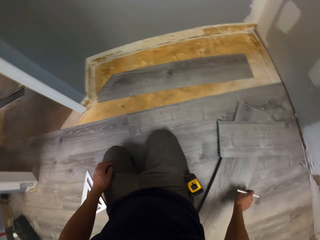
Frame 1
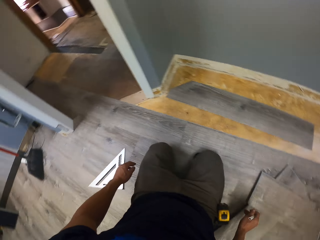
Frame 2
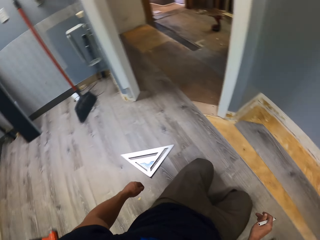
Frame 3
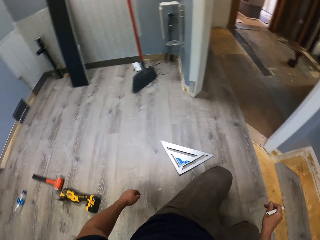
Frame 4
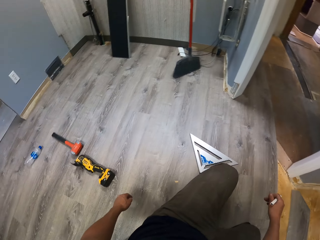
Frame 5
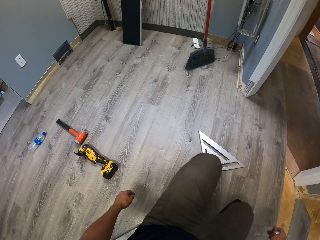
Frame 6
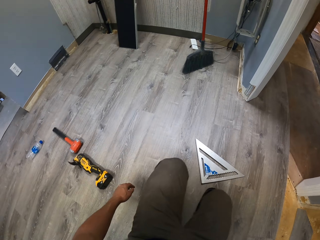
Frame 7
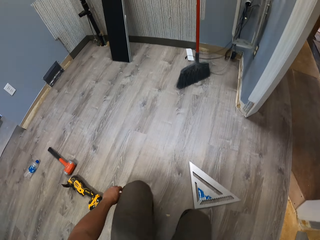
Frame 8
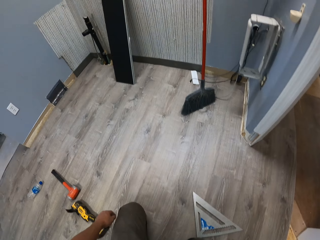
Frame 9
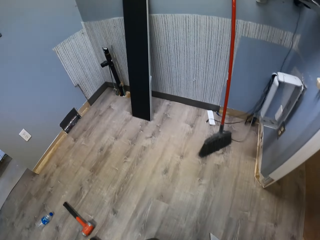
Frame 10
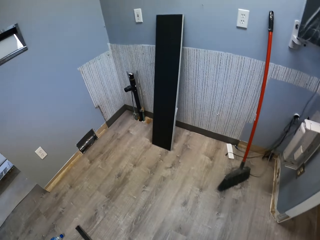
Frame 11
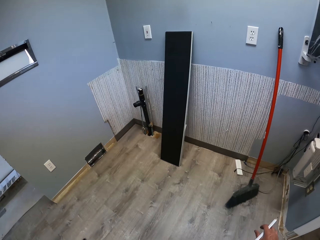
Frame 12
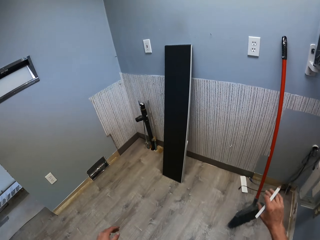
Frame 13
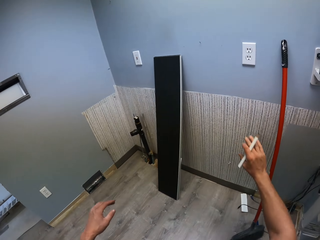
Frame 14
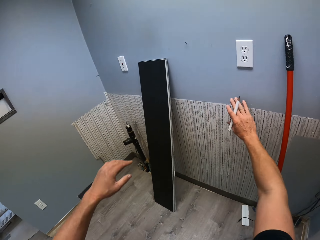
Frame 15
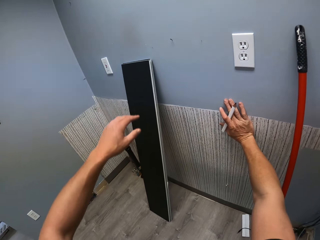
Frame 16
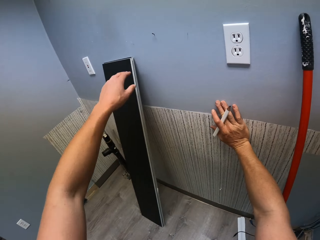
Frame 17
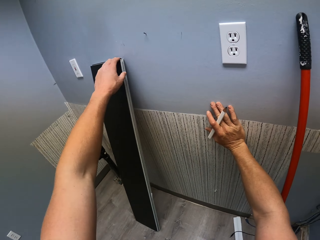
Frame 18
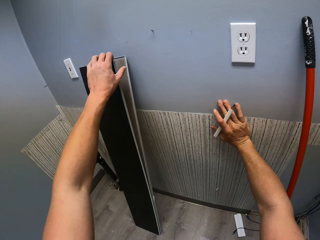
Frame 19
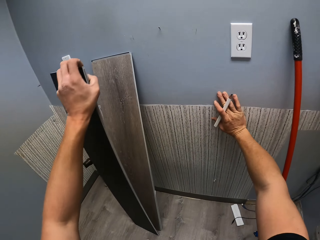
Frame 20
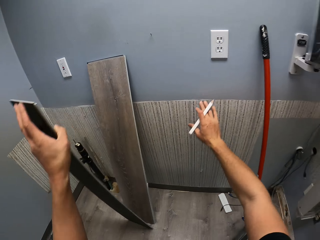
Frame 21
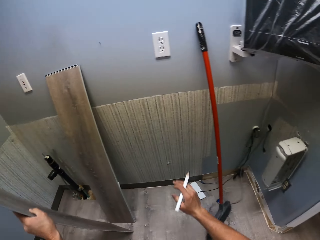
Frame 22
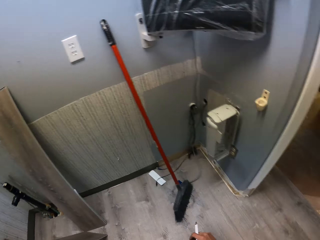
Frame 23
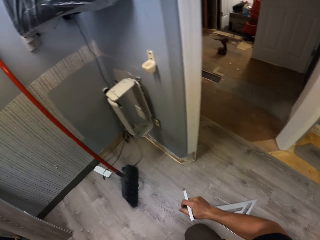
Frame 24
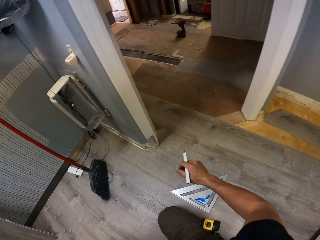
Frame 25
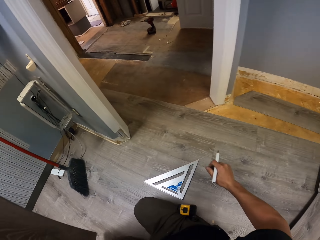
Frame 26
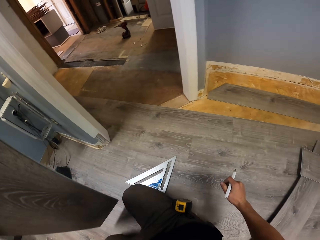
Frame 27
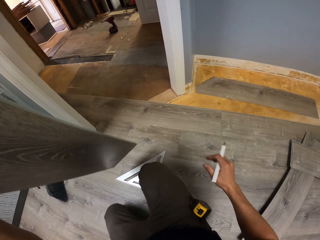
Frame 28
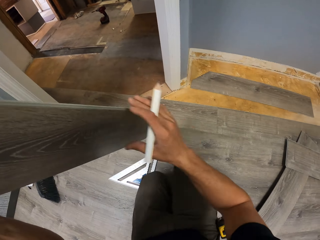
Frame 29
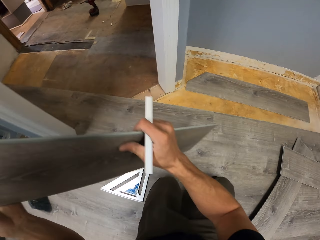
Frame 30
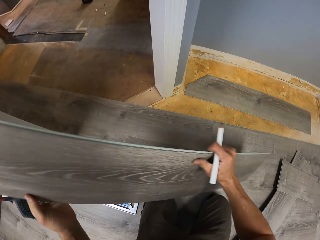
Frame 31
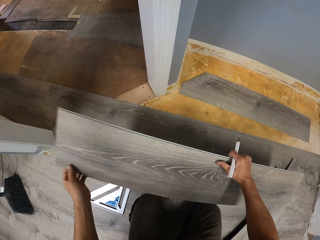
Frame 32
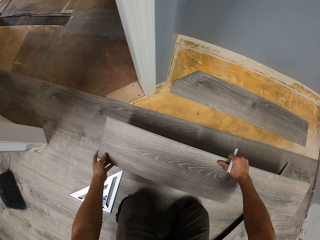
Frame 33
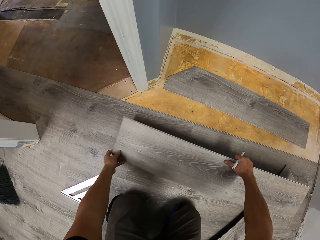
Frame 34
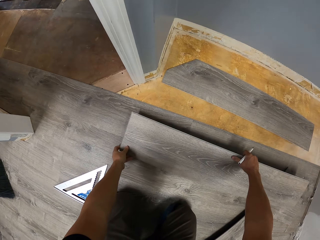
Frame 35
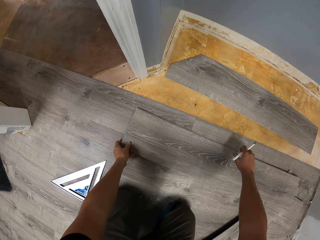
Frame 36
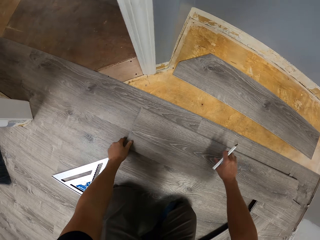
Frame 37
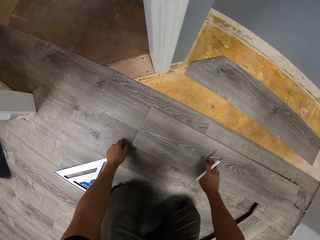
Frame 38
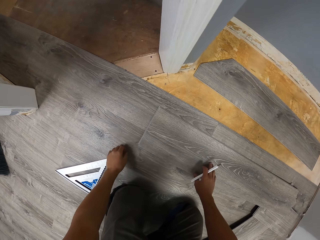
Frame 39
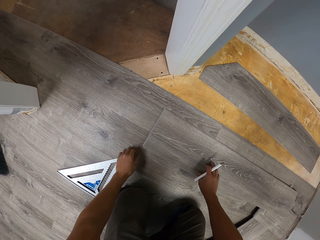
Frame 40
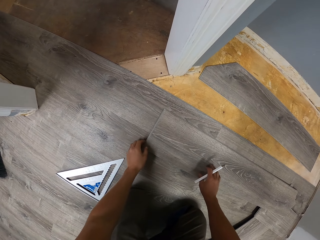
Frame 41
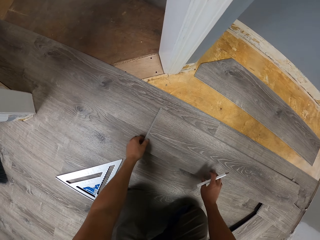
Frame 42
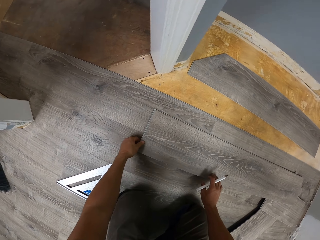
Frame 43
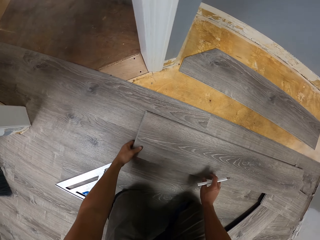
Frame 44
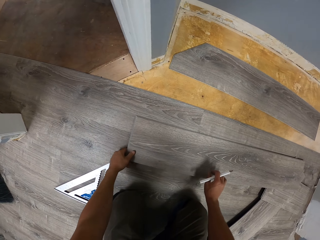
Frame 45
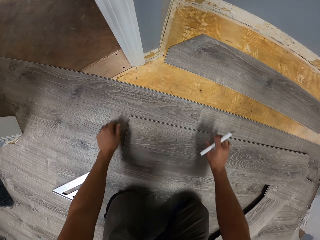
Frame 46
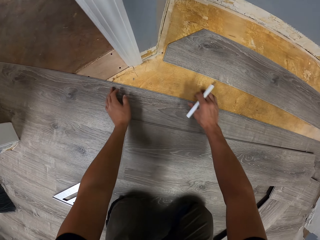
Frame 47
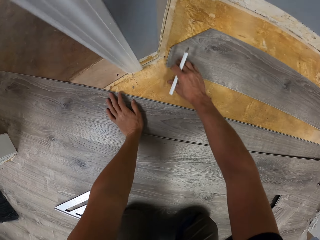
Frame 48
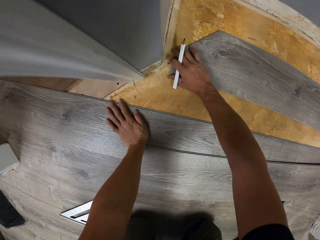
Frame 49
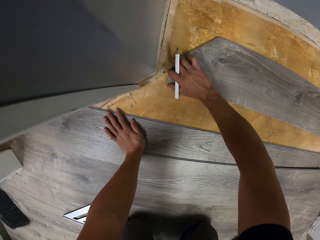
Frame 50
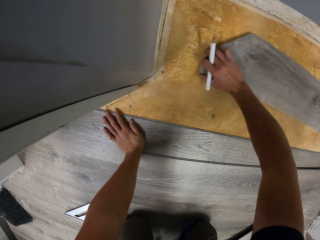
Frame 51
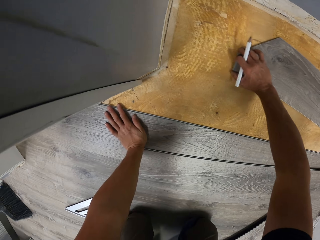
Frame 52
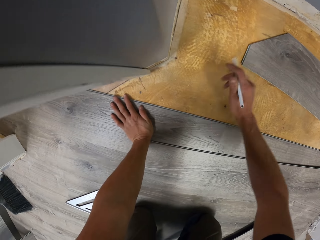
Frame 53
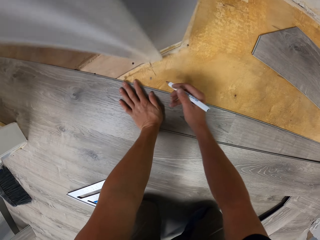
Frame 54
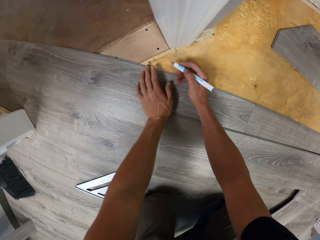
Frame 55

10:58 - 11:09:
The camera wearer touches the tile with the right hand. They swing both hands. They lean the right hand on the wall. They take the wood tile with the left hand. They swing the right hand. They hold the tile with the right hand. They swing both hands. They drop the tile on the floor. They move the tile with the right hand.

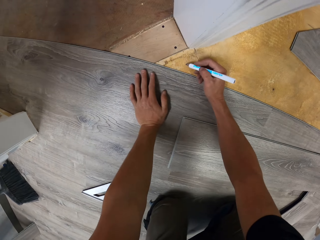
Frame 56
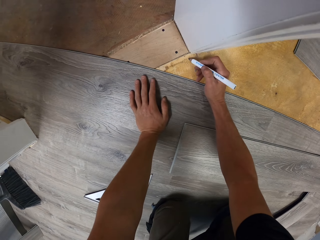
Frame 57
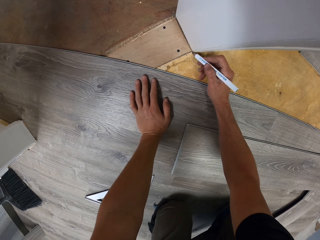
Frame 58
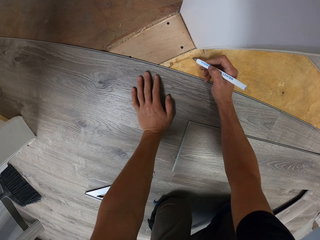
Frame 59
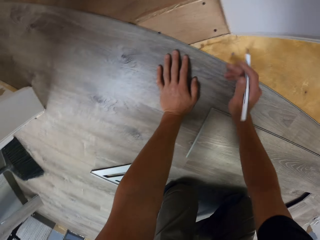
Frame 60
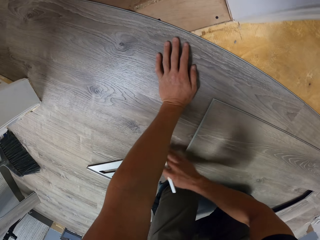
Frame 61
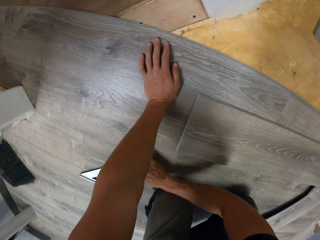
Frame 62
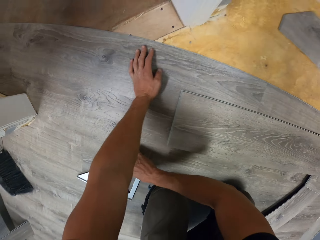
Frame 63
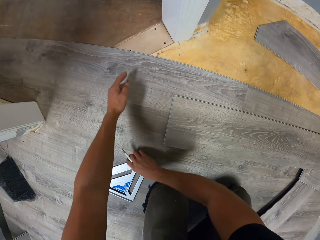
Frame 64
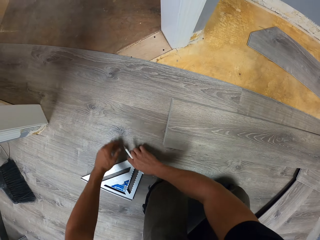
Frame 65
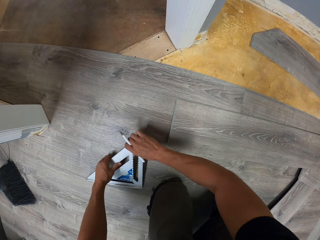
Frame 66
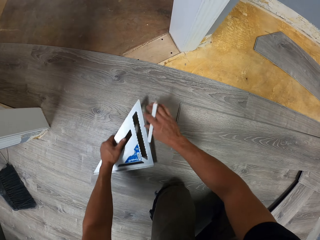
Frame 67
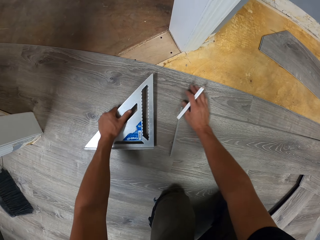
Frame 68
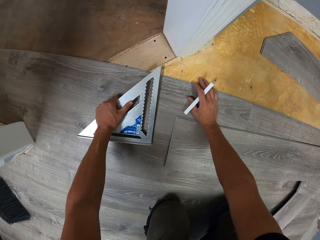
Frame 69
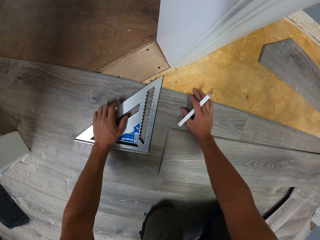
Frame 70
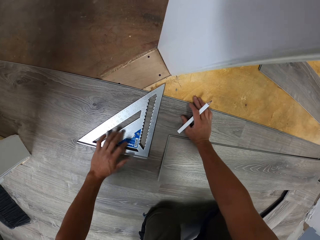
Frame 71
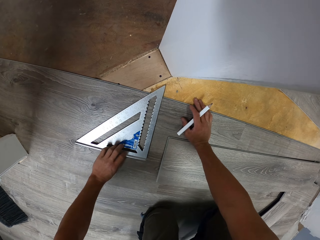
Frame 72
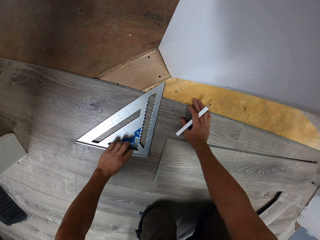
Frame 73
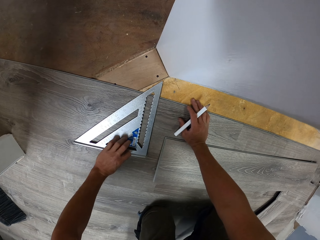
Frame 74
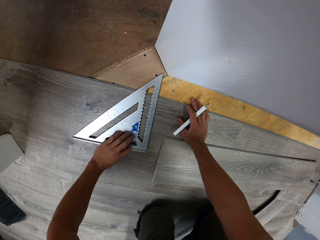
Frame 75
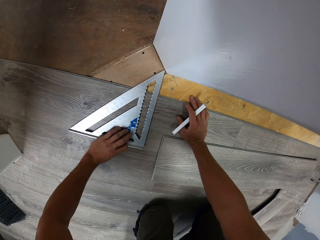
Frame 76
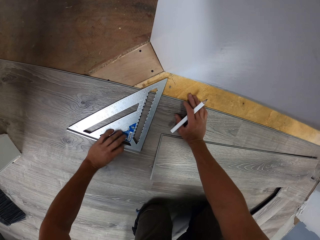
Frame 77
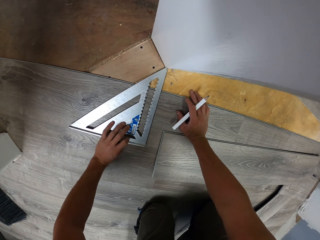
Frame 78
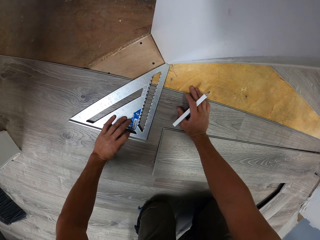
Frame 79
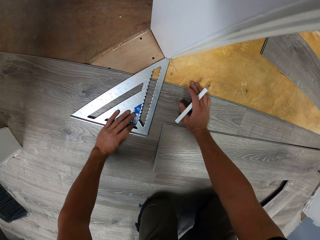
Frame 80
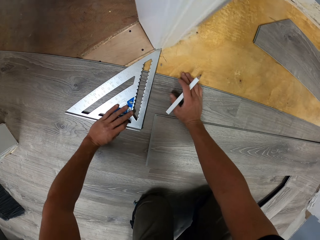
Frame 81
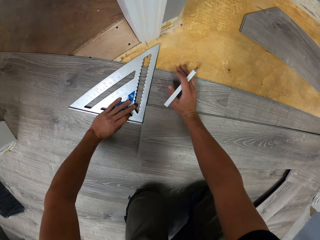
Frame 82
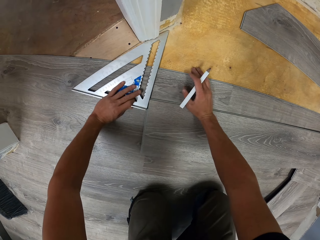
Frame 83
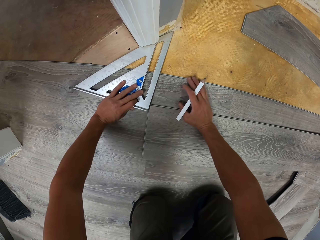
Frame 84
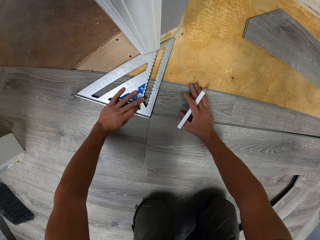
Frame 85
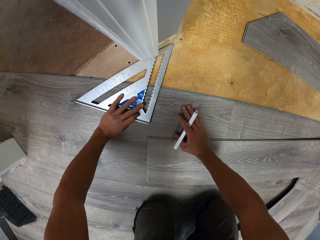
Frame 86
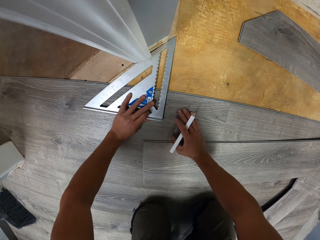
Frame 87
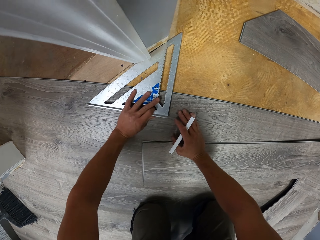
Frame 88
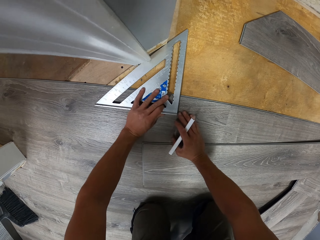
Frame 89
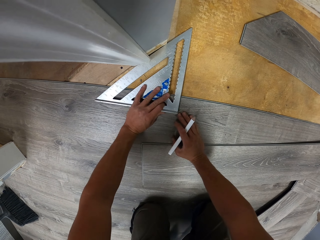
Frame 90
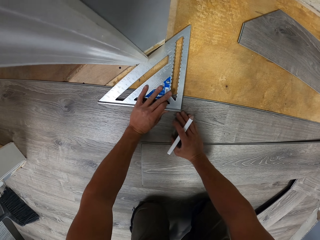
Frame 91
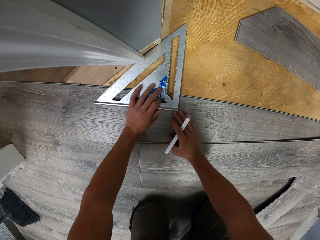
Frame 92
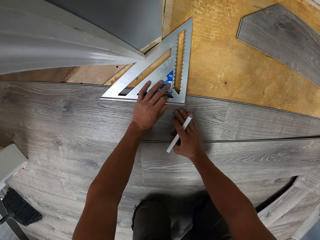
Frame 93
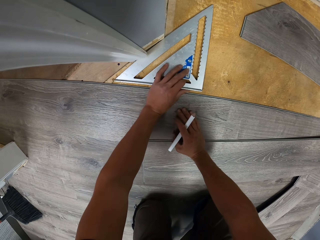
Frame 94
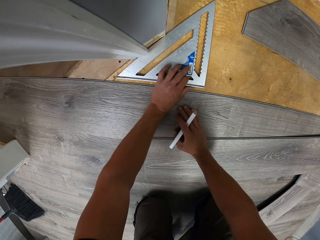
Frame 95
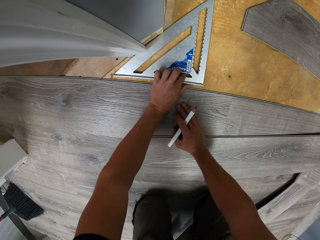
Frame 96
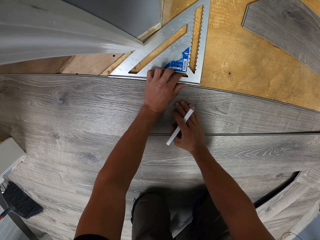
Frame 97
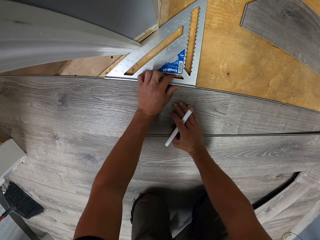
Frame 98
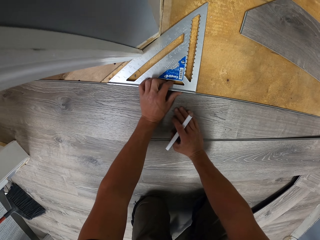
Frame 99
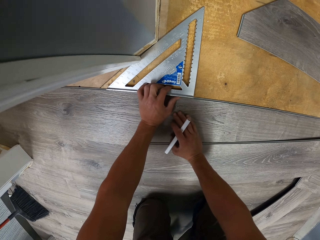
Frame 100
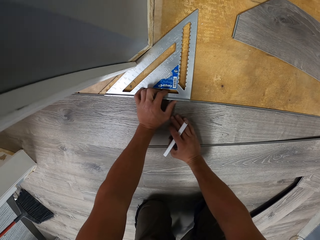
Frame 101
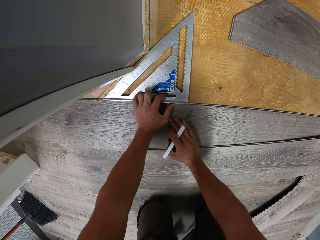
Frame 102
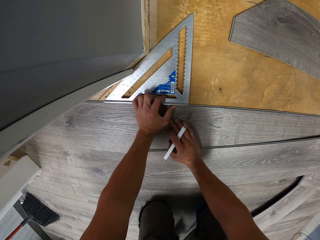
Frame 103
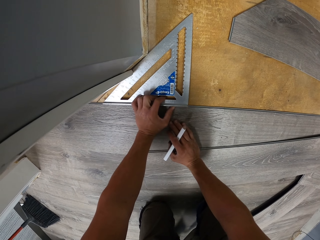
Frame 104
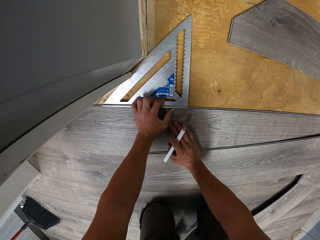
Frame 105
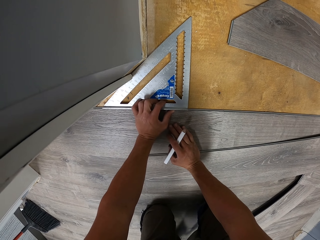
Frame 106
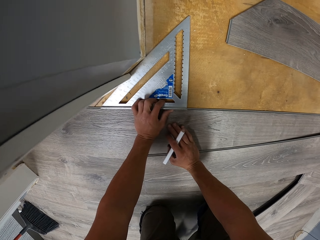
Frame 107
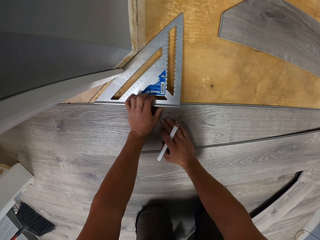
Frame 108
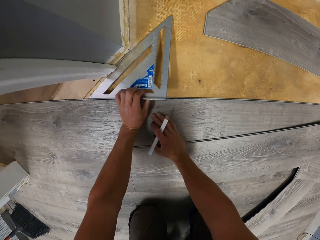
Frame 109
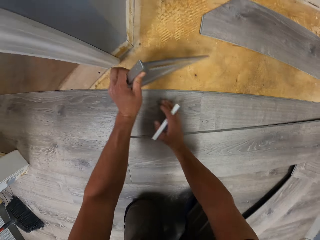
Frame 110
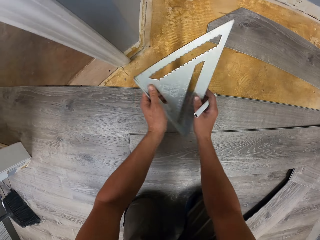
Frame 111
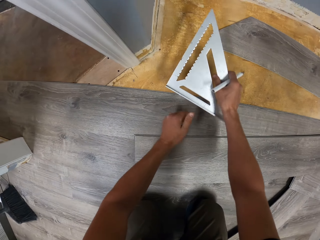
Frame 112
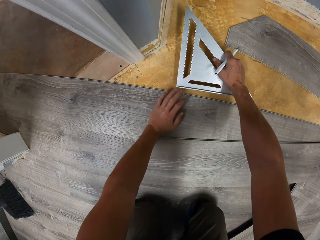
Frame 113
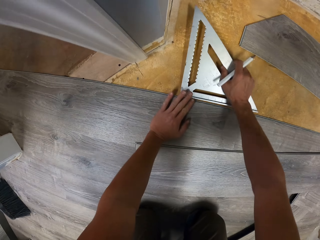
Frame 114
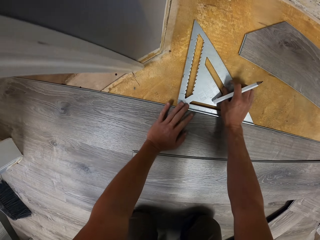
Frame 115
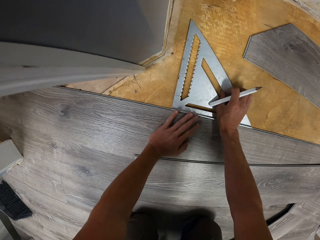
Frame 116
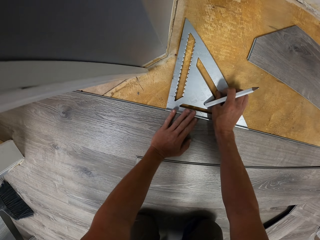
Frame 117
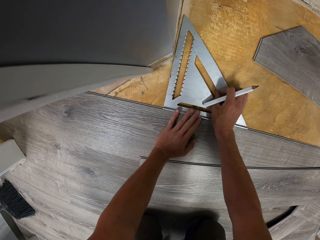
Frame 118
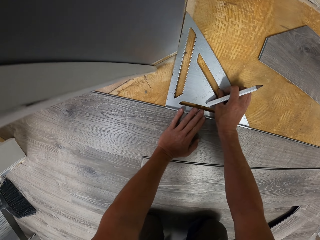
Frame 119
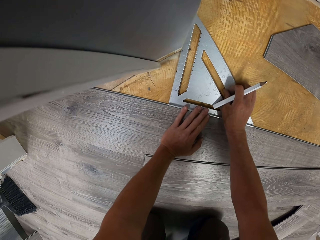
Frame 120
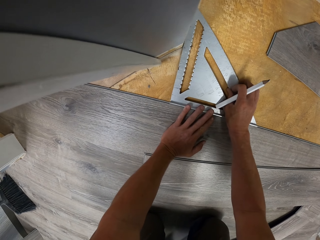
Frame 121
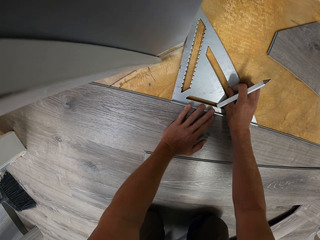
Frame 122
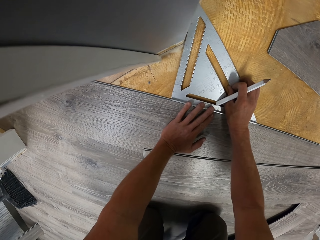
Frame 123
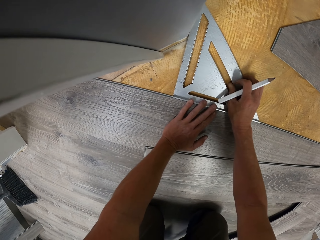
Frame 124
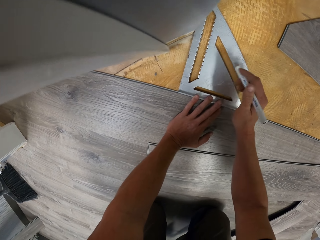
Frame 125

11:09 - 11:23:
The camera wearer puts a mark on the floor using a pencil. They swing the right hand. They pick up a square measure with the right hand. They move the square ruler to the left hand. They swing both hands. They drop the square ruler on the floor. They move the square ruler on the floor. They measure the floor. They turn the square ruler. They drop the square ruler. They move the square ruler on the floor.
